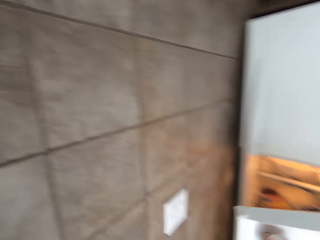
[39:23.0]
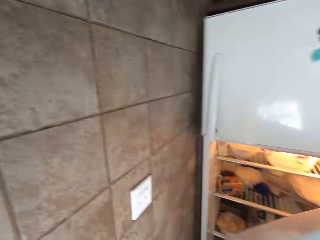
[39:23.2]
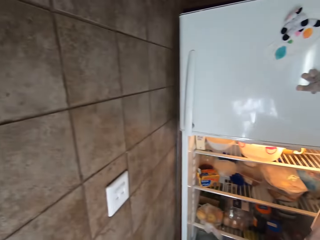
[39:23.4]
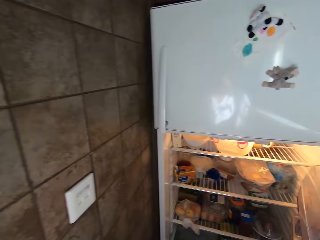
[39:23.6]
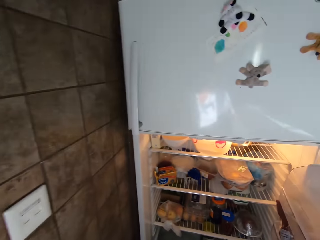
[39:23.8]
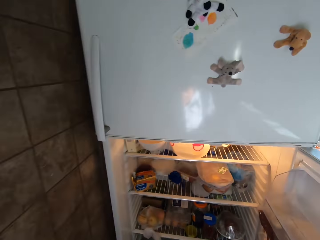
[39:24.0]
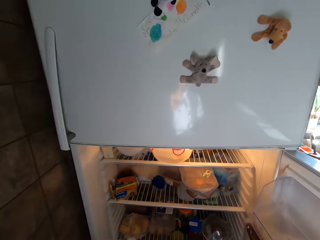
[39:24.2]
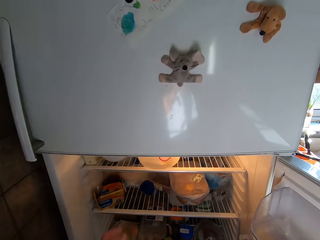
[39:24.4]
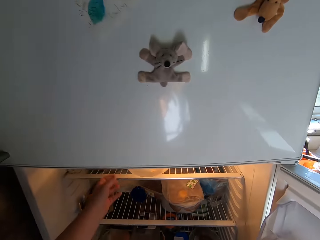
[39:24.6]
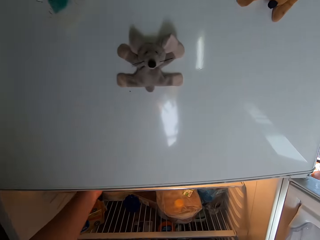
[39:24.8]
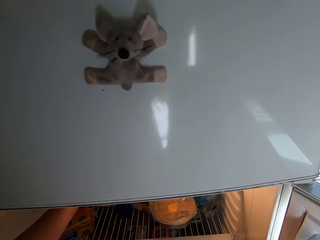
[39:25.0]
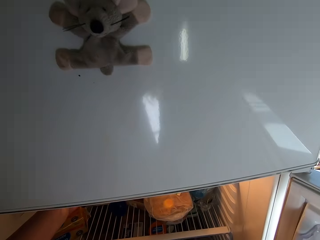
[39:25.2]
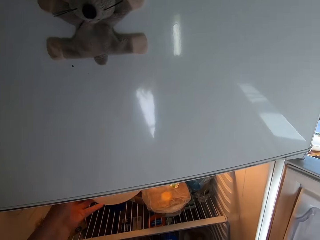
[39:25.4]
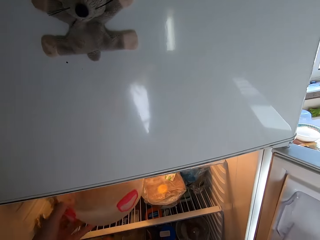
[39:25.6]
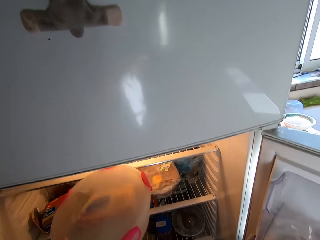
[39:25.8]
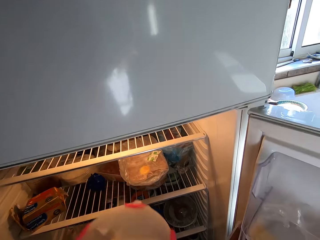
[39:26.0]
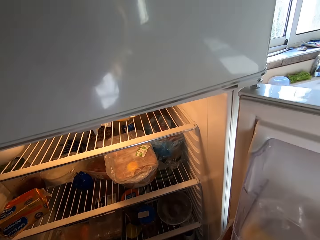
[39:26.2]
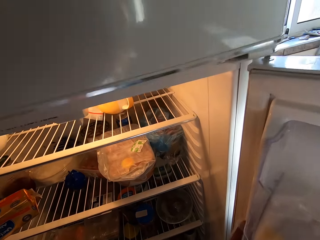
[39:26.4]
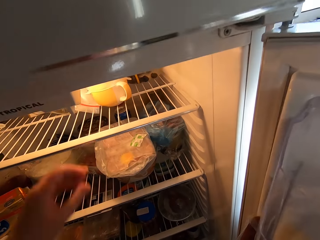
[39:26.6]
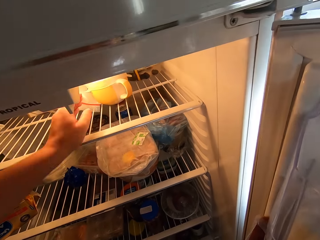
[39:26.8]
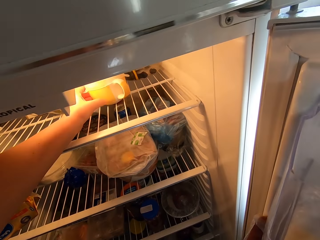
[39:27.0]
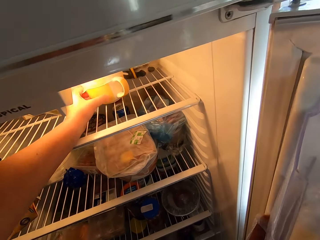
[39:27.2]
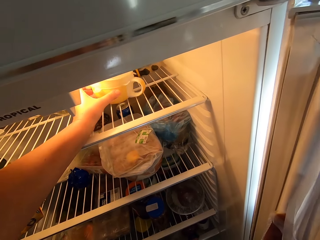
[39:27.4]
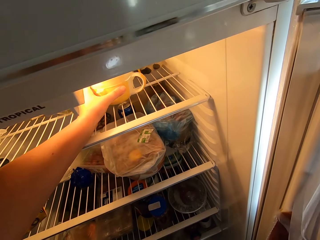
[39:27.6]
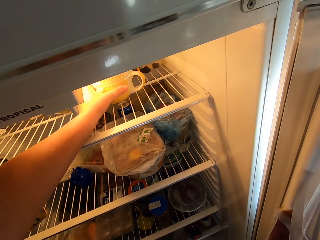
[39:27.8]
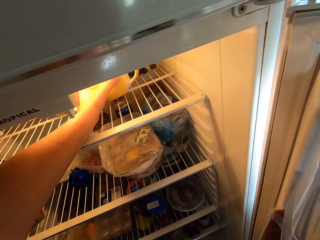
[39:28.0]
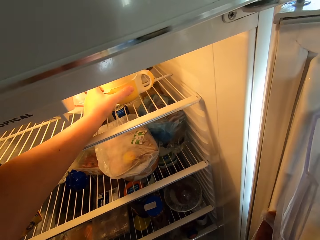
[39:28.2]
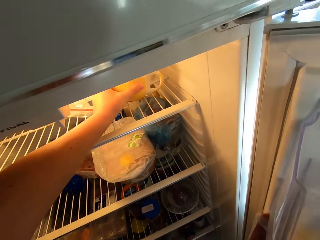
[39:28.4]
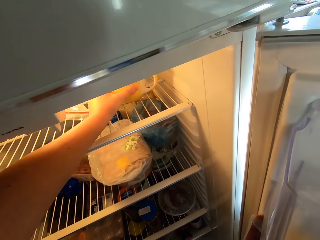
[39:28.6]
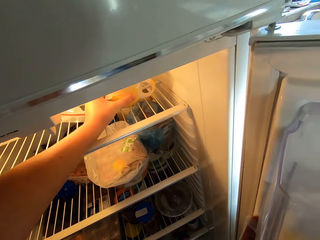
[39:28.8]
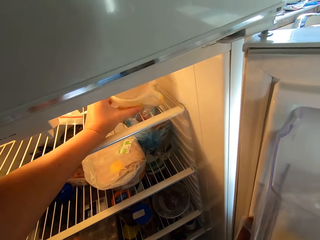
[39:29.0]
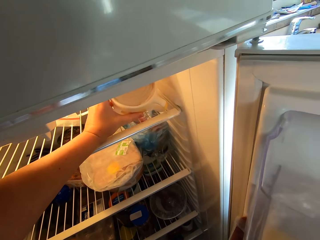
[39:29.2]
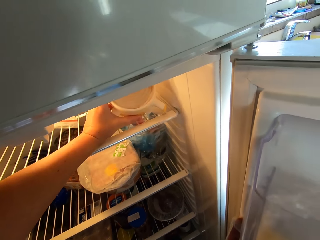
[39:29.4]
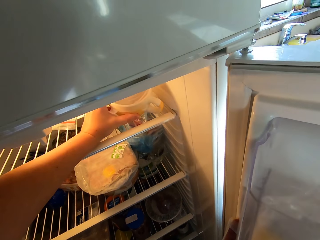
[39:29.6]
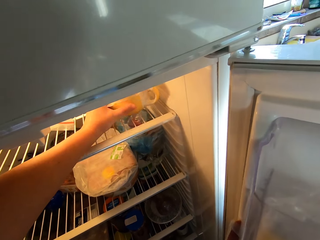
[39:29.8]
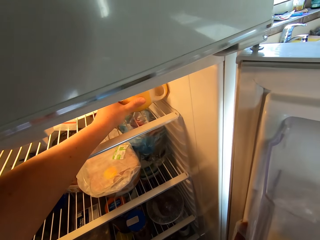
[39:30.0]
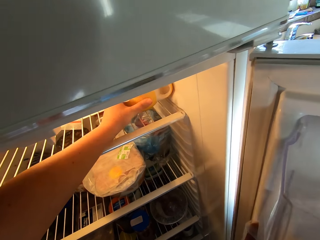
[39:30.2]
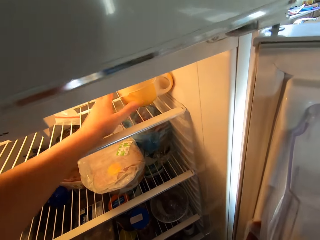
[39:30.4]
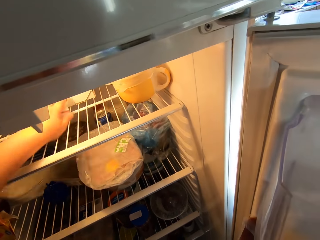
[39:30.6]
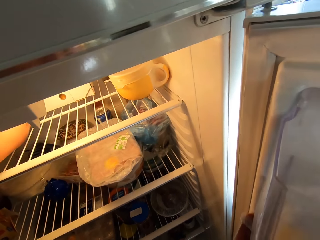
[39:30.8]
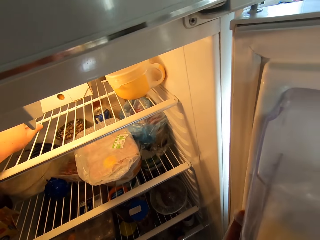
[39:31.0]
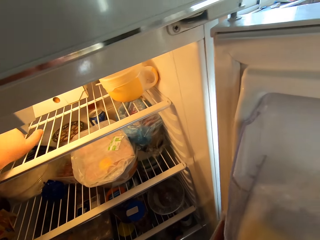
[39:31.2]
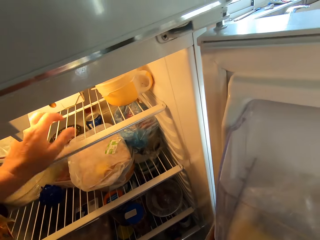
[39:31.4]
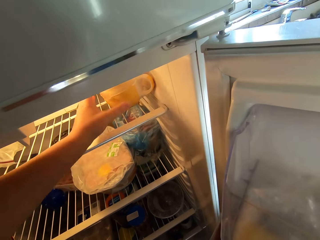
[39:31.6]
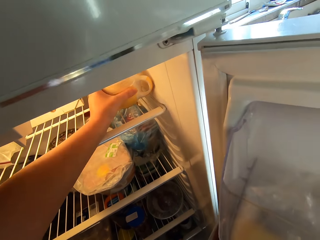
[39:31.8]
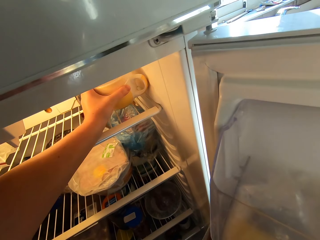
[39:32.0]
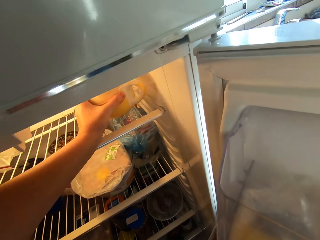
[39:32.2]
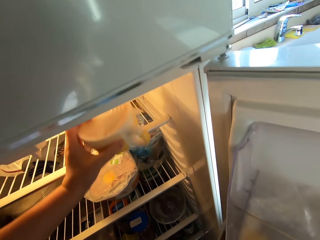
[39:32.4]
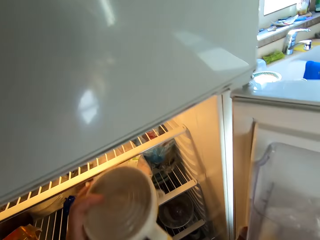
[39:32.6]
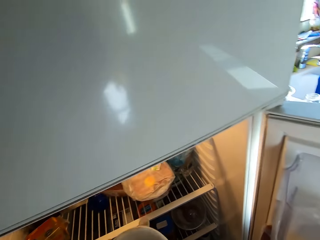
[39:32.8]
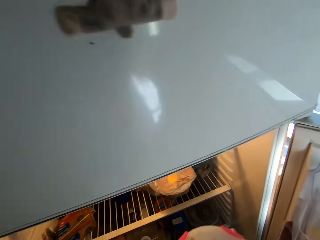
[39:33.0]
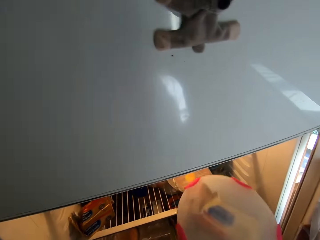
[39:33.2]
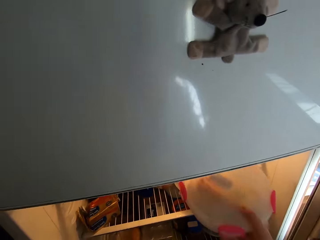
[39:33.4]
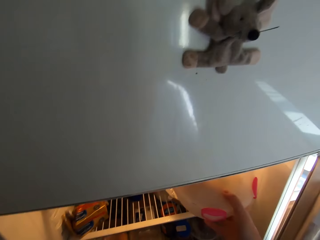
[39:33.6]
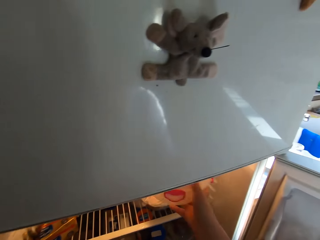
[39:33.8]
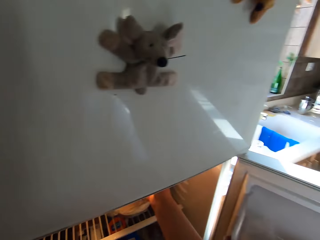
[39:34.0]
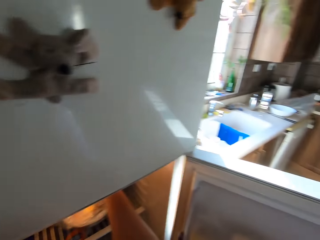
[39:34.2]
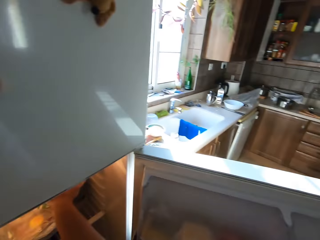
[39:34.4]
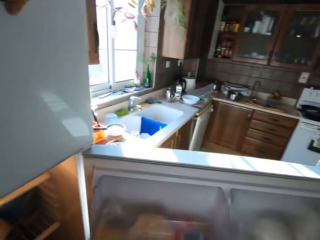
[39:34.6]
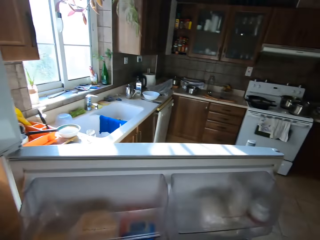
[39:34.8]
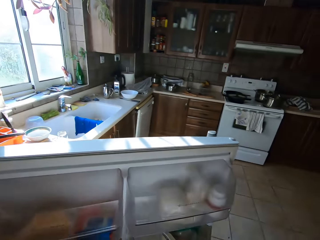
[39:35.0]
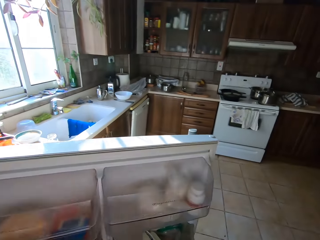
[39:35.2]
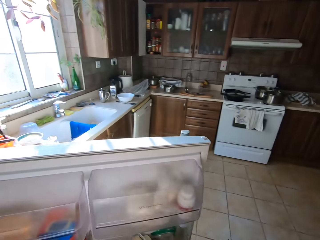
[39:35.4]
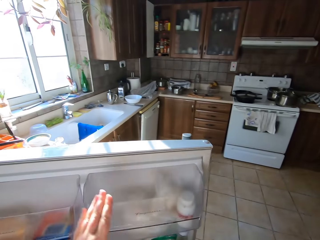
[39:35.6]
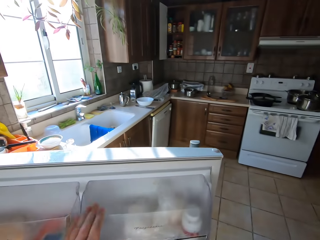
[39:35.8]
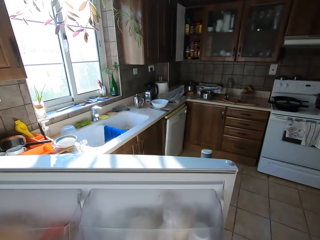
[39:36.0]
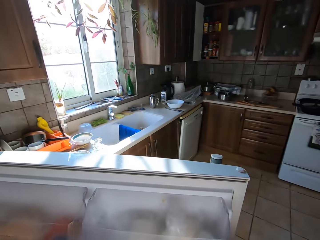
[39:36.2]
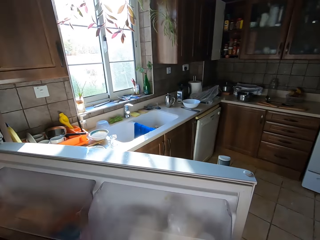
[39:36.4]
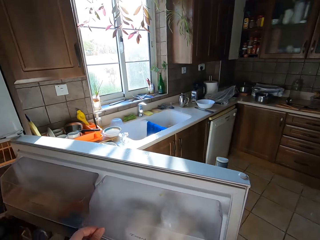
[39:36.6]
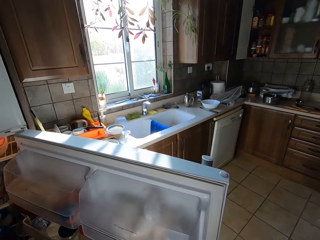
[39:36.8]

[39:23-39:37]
The camera wearer opens the fridge door. They put a hand in the fridge and pull out a bowl from the fridge. They pick up the cup. They hold the cup in the fridge, lift the cup and look at the cup. They remove the cup from the fridge. They return the bowl in the fridge.

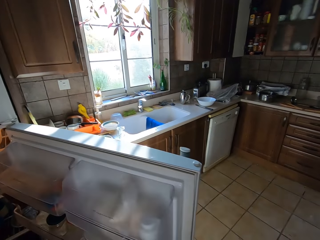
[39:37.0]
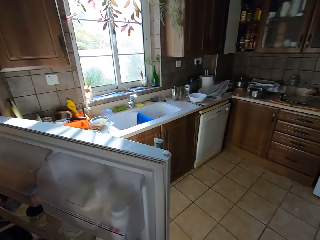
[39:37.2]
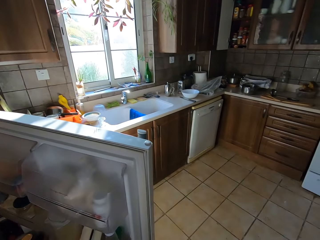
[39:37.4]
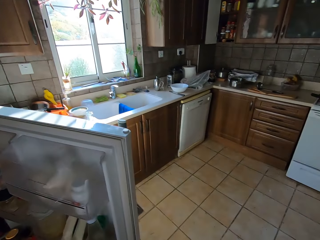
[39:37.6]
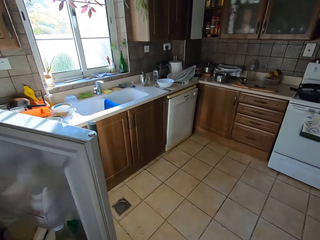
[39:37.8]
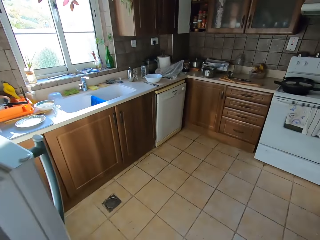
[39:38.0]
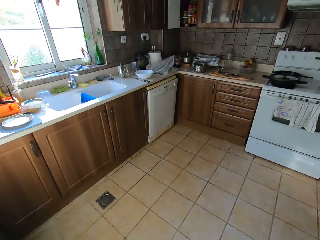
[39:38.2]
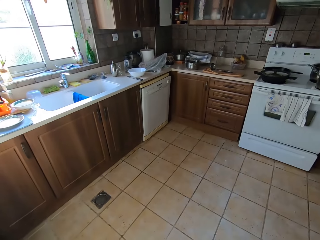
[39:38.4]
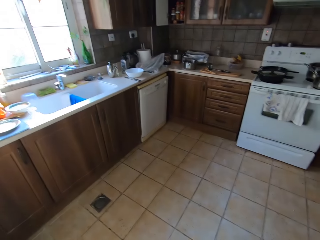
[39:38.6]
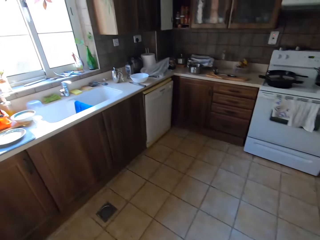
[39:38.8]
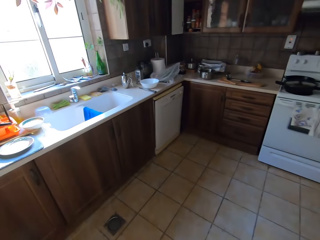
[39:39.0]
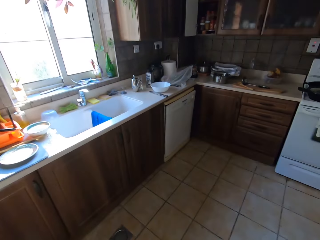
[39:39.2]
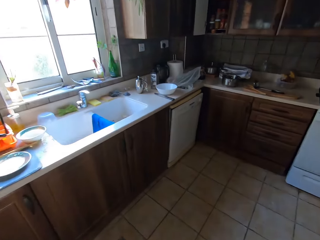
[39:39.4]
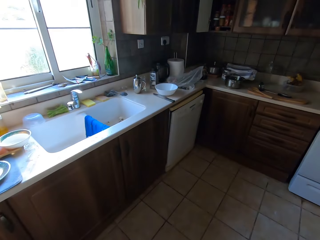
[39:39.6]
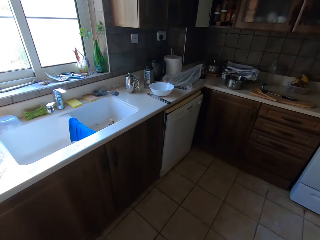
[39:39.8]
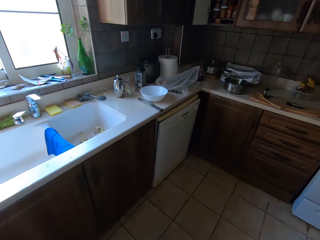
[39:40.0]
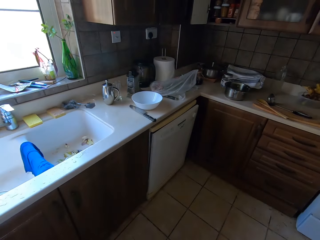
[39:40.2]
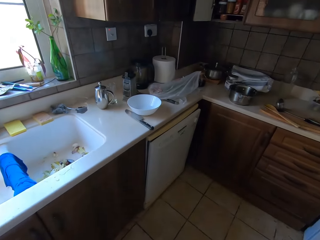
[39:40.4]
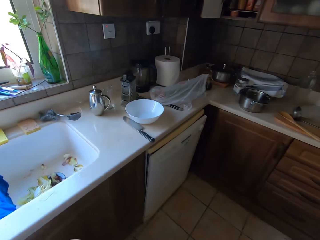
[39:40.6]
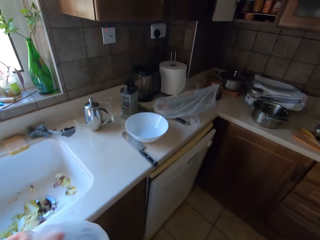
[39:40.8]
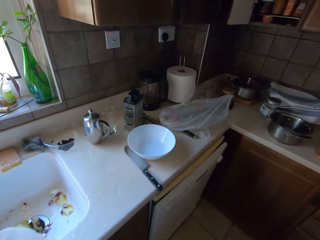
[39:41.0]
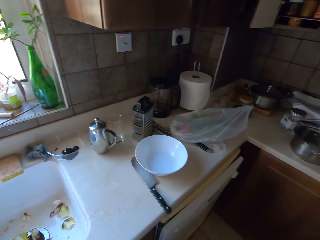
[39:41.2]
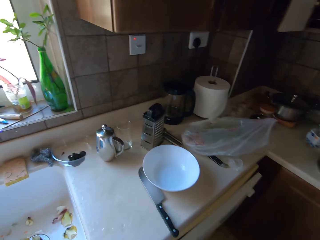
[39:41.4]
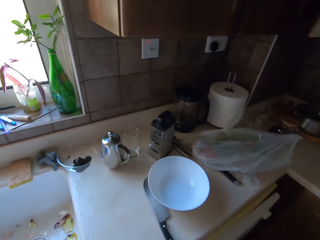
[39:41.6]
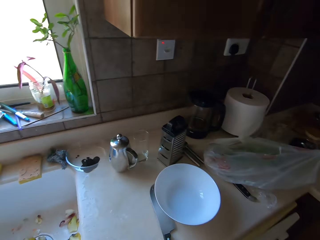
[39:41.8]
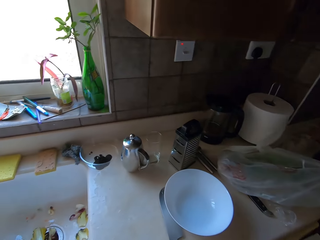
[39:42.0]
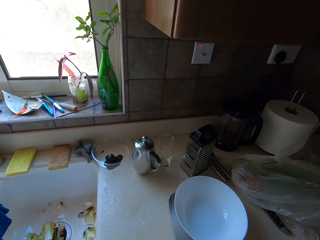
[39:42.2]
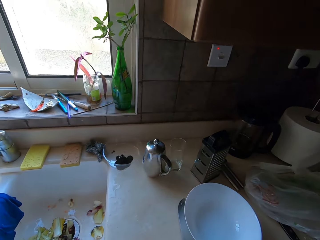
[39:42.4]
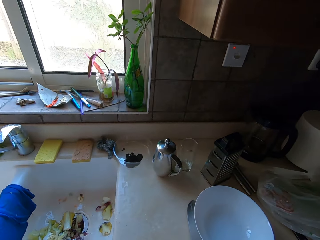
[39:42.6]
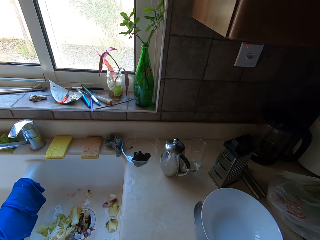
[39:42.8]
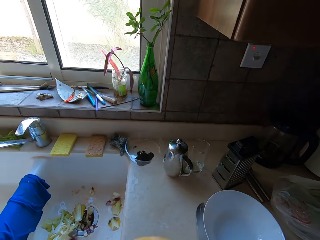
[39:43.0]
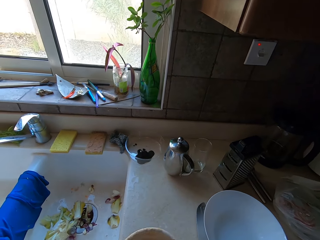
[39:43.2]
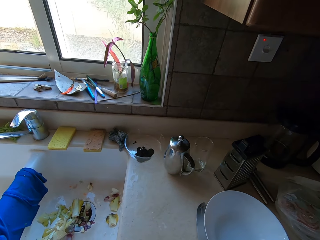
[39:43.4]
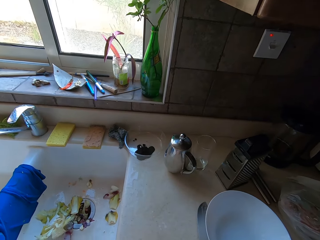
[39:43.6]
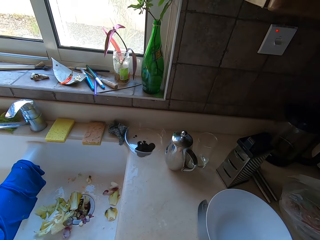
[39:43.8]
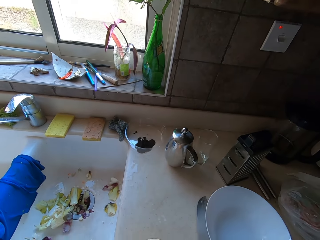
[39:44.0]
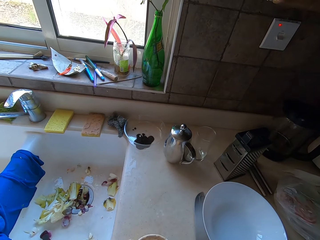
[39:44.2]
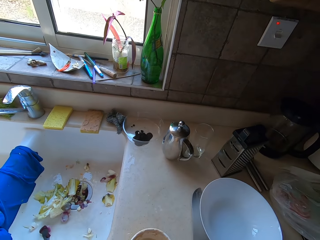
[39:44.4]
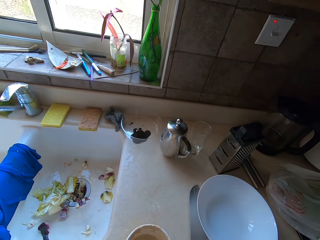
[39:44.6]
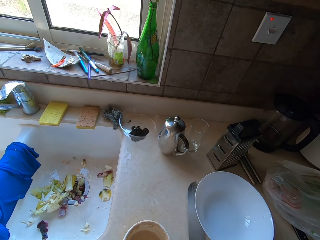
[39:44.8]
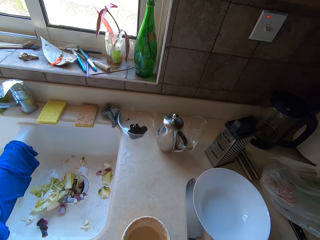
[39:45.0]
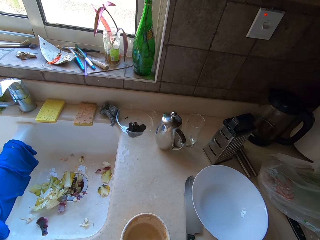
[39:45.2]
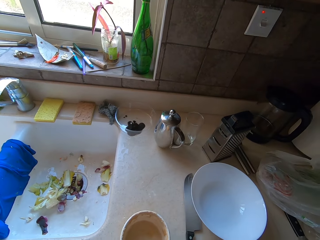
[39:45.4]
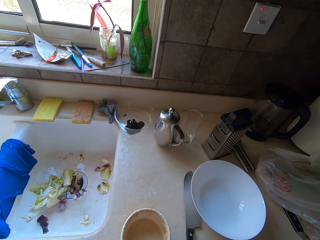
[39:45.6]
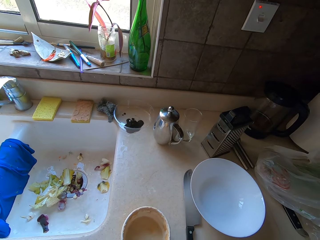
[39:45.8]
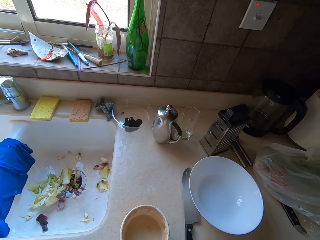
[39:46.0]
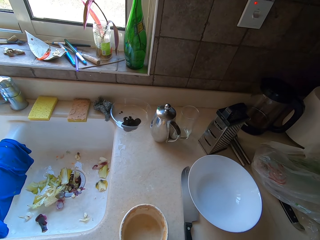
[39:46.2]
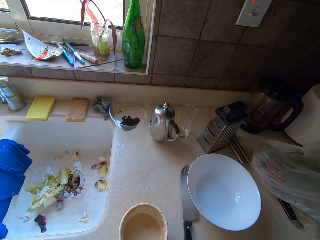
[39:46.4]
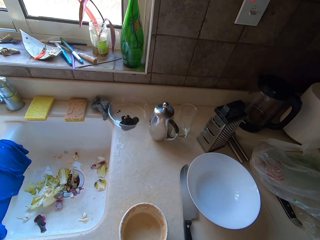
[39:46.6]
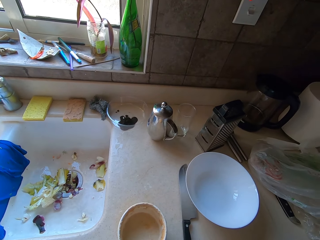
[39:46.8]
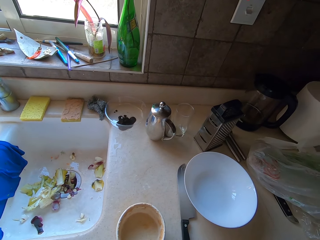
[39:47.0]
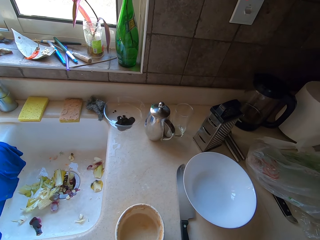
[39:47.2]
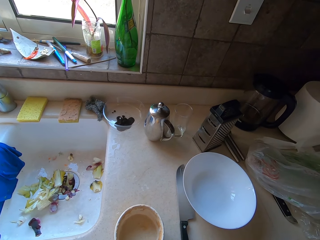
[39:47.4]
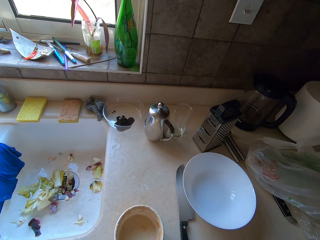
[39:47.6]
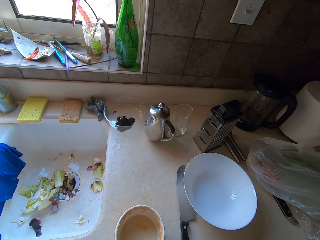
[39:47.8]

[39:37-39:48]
The camera wearer closes the fridge door. They walk around. They place the cup on the countertop.
